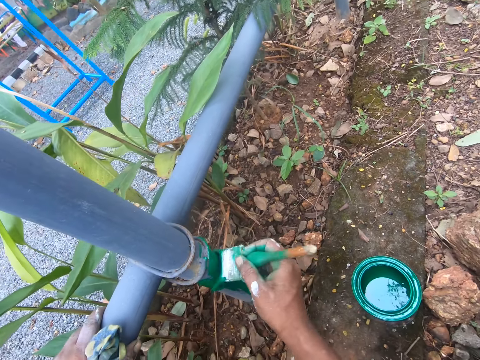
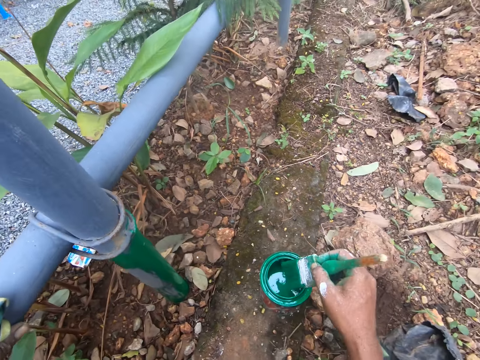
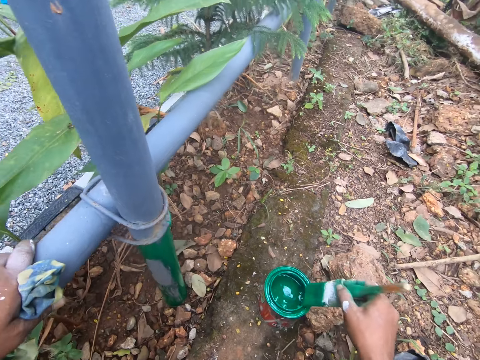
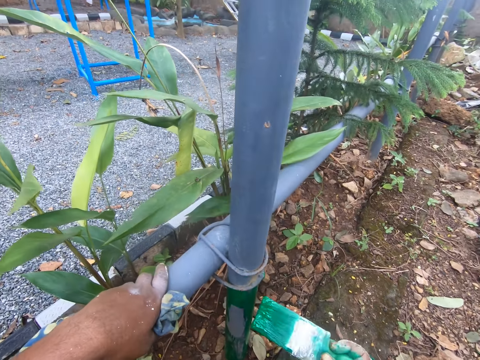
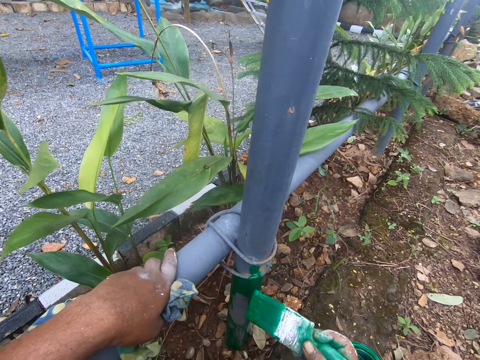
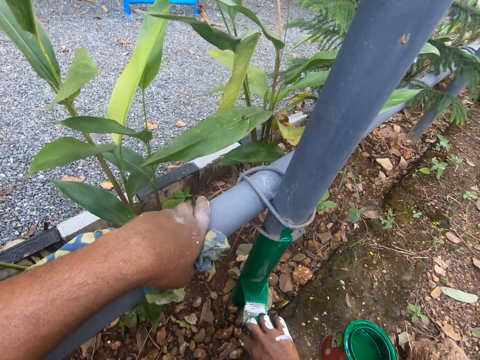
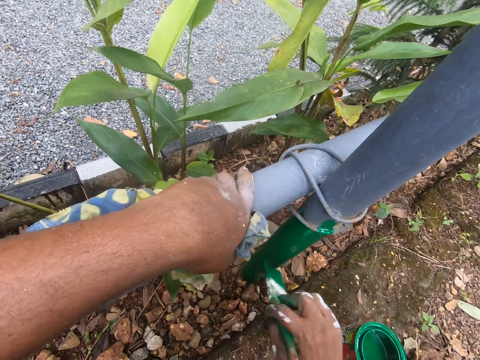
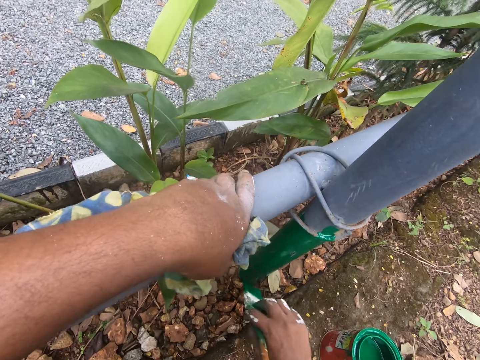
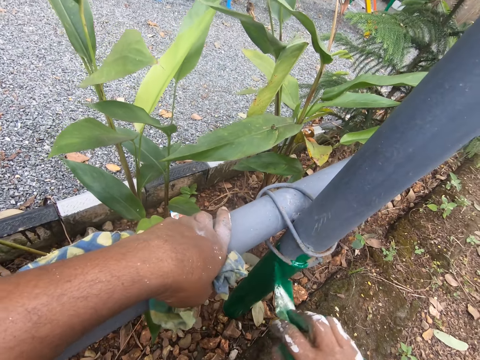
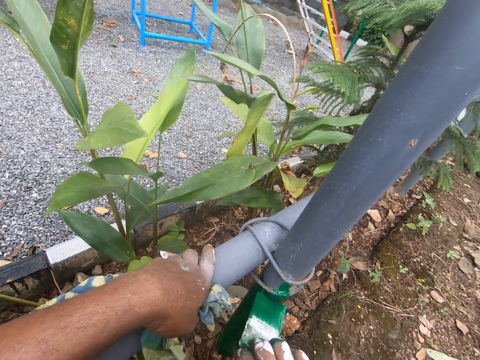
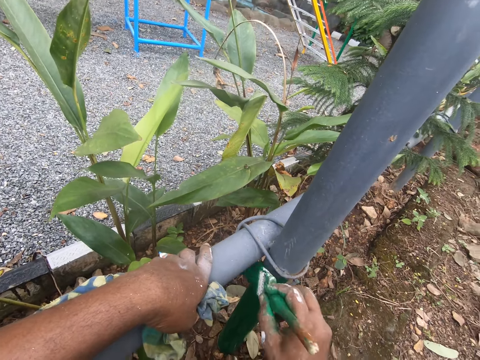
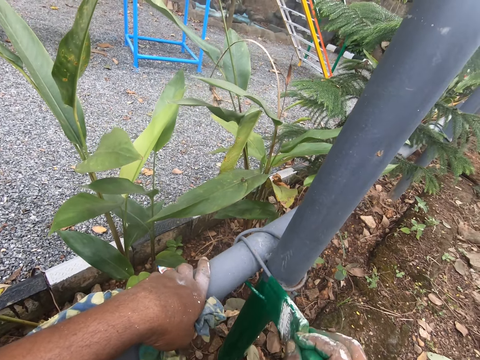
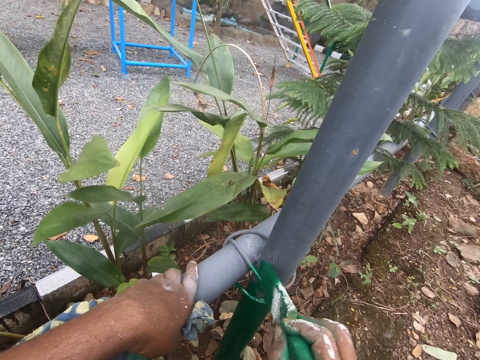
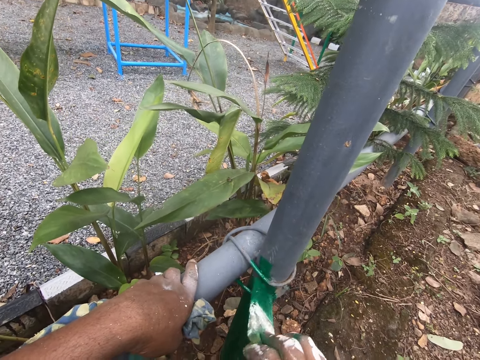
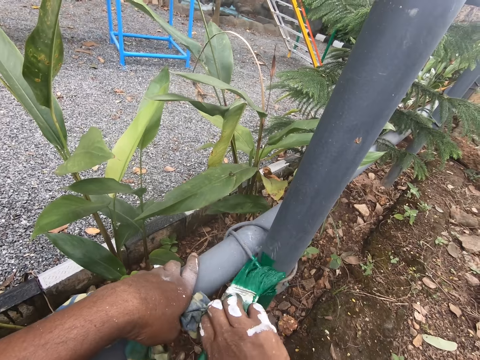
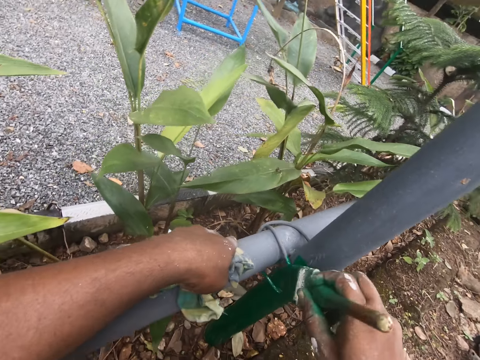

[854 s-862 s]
The camera wearer dips the paintbrush in the paint bucket. They paint the railing.

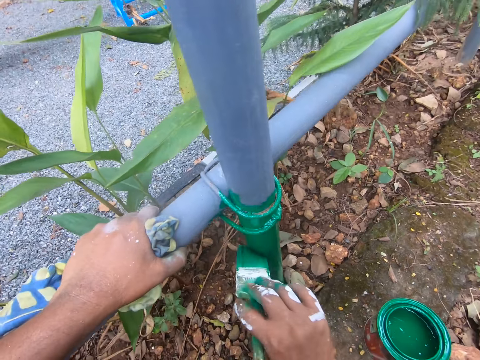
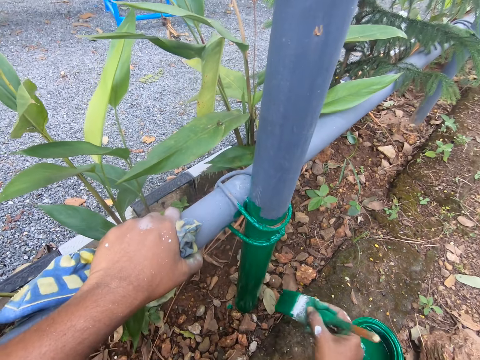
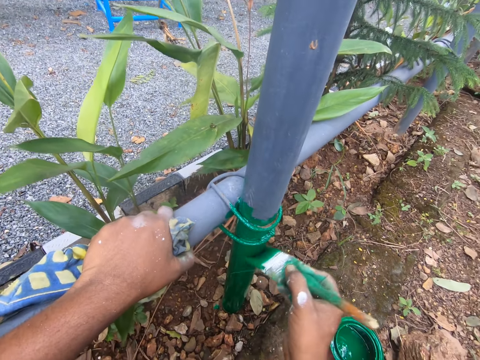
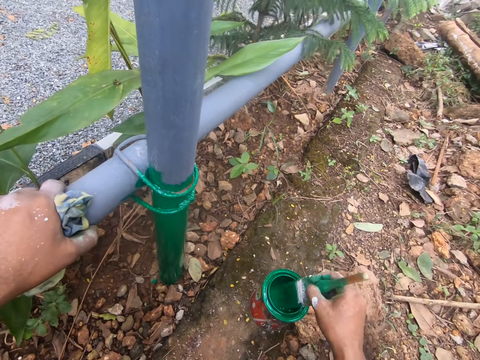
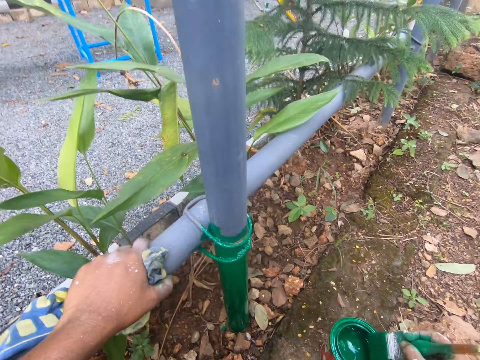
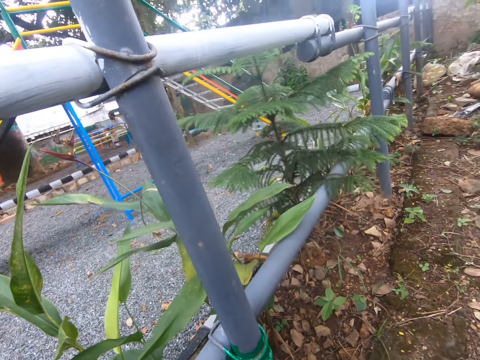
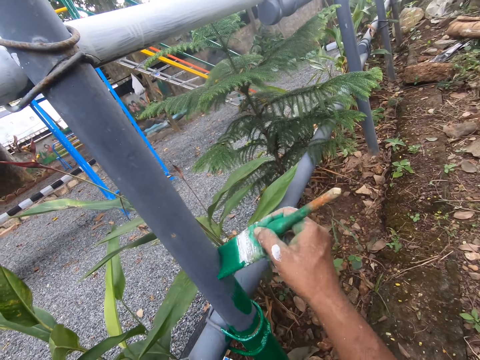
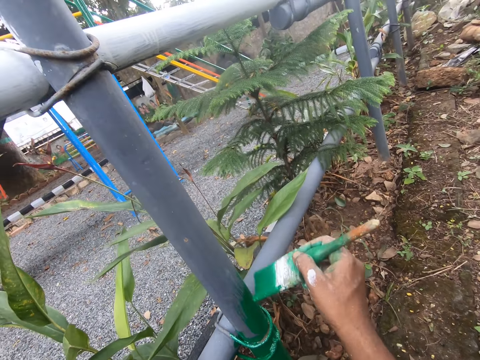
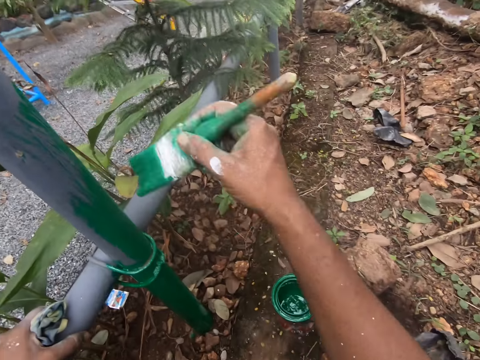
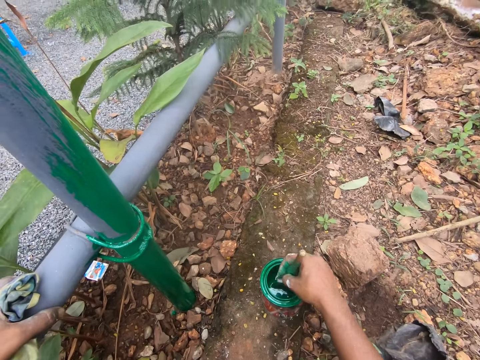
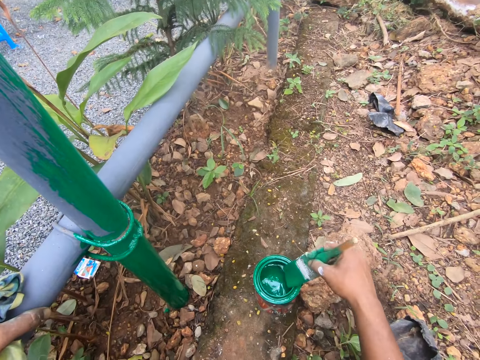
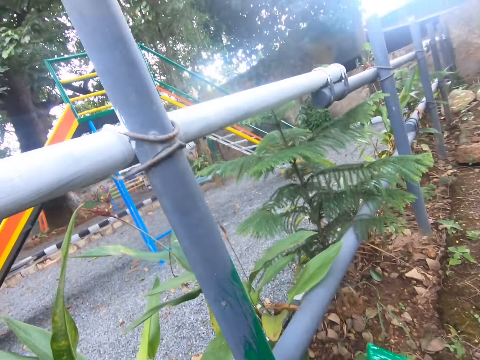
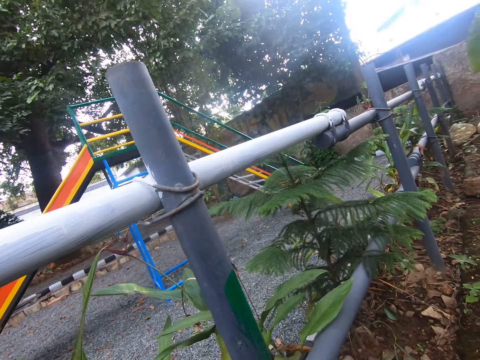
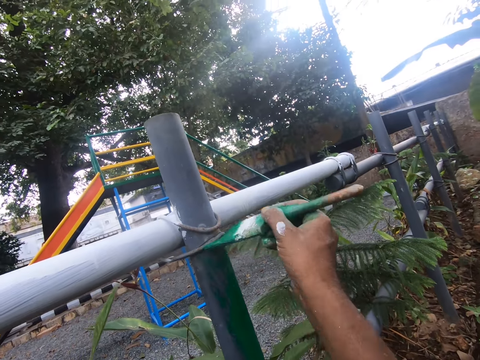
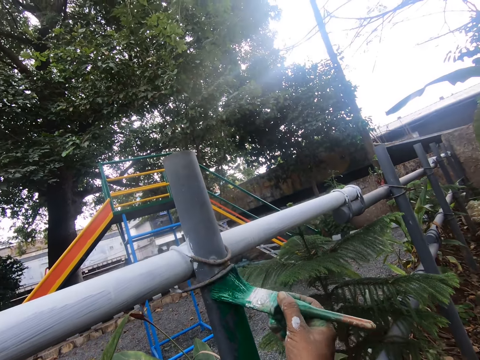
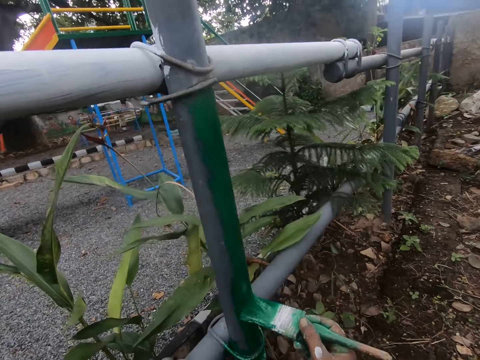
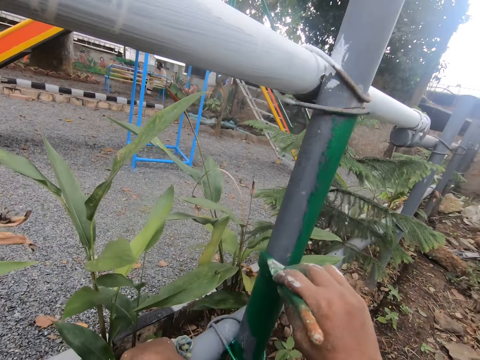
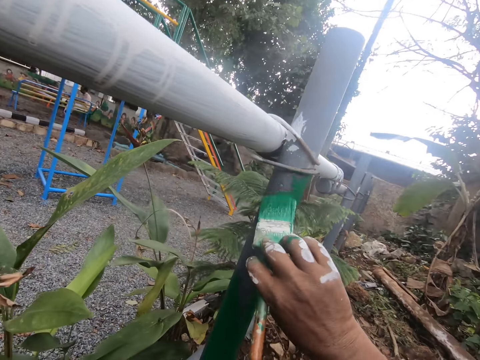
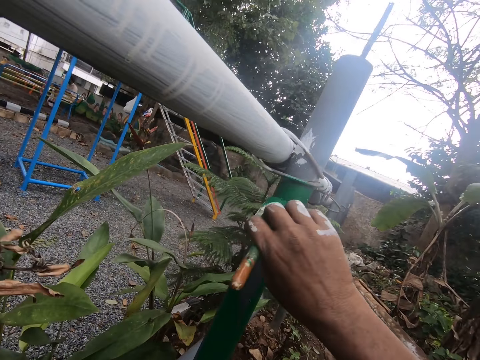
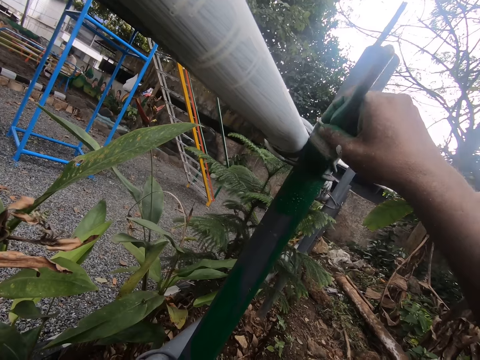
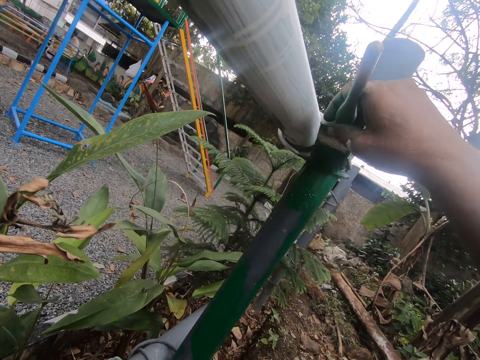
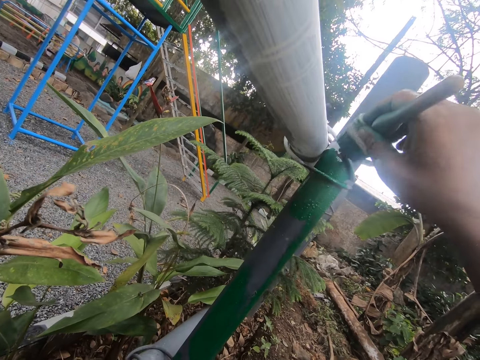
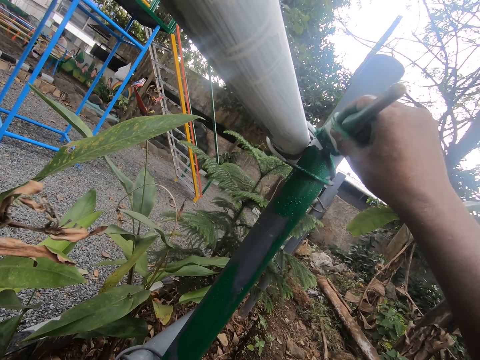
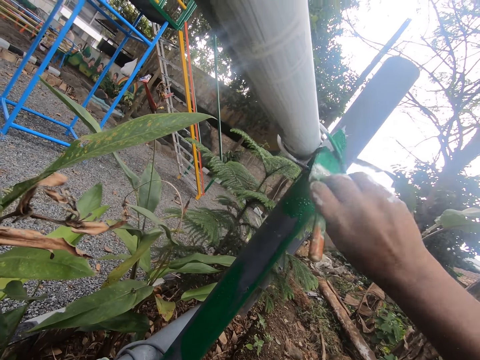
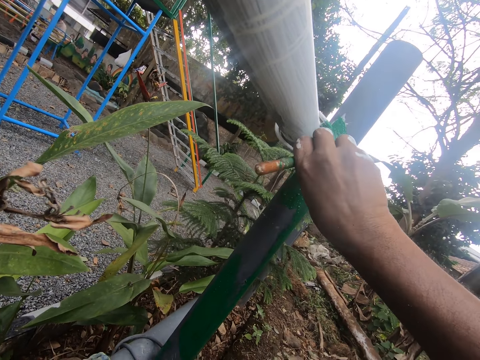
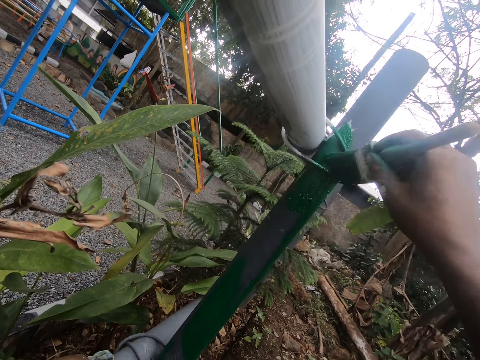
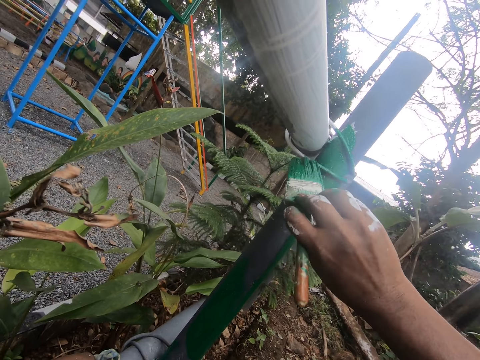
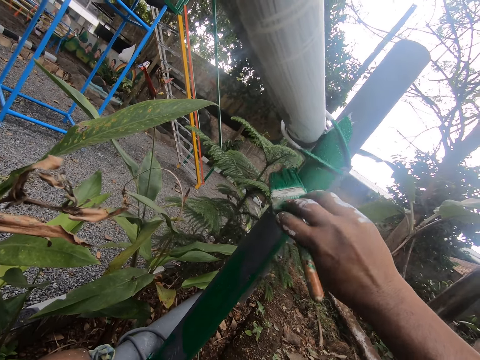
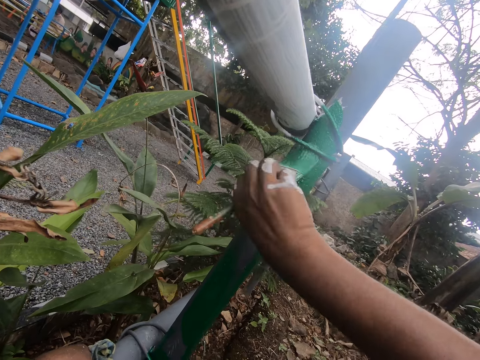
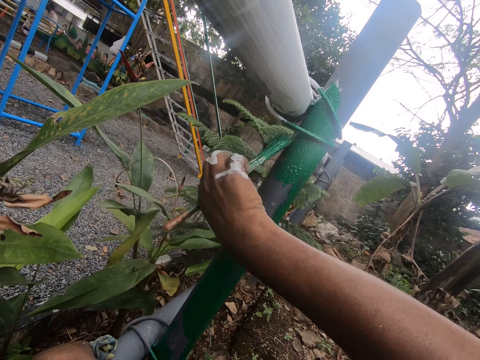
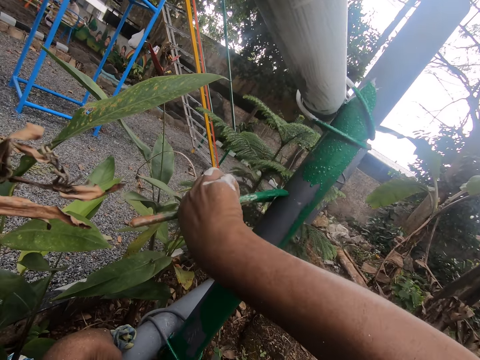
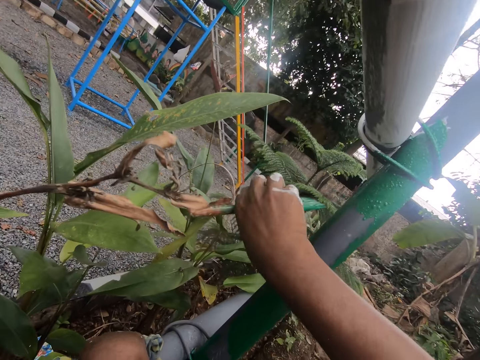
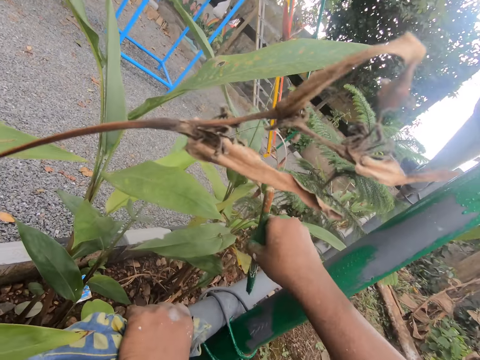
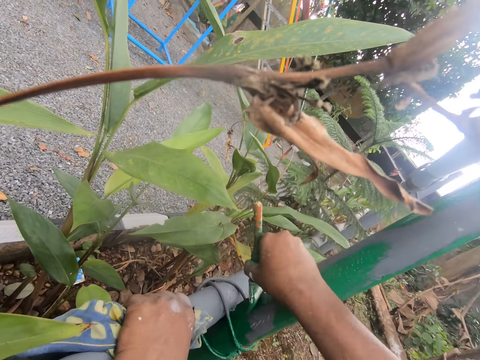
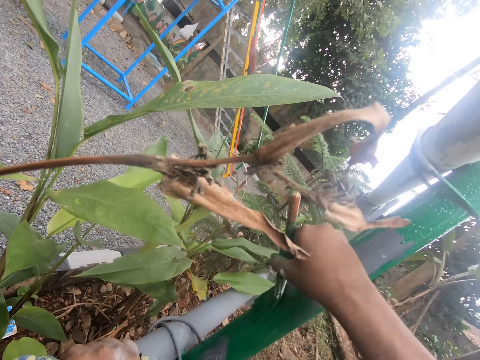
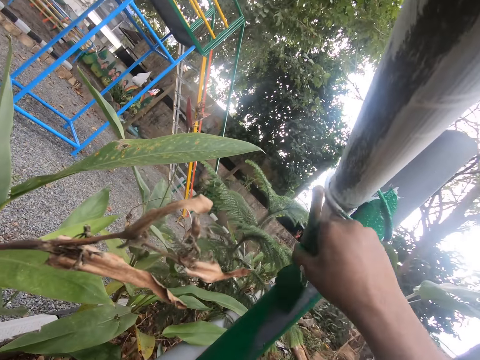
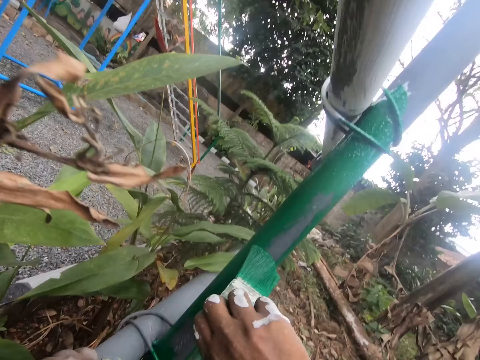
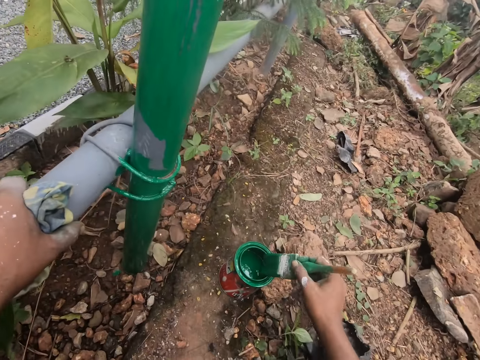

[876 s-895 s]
The camera wearer dips the paintbrush in the paint bucket. They paint the railing. They dip the paintbrush in the paint bucket and paint the railing.
